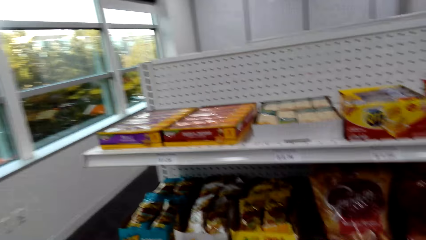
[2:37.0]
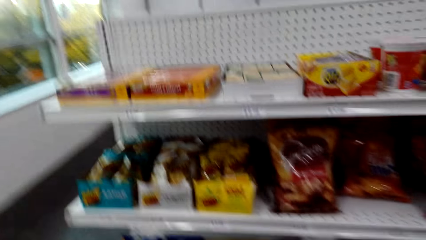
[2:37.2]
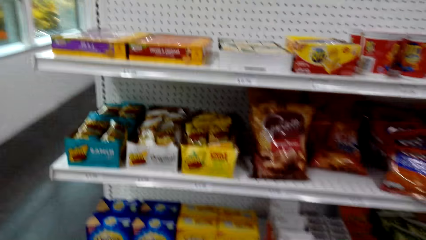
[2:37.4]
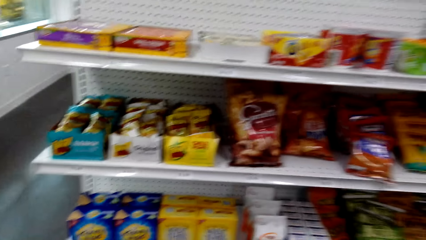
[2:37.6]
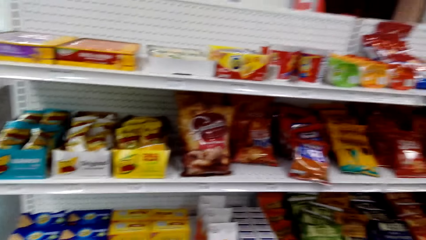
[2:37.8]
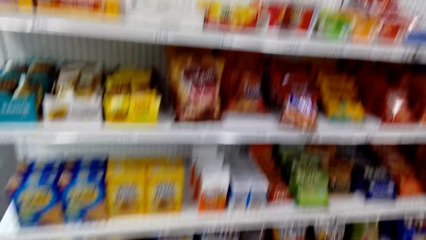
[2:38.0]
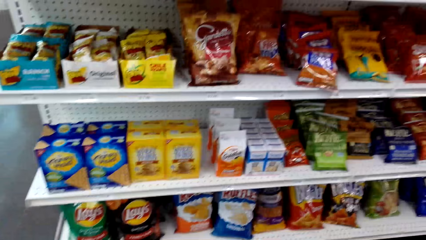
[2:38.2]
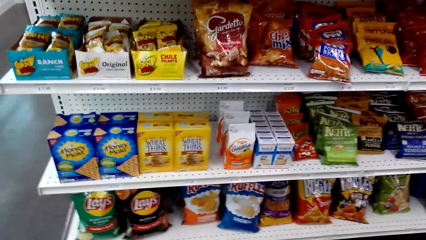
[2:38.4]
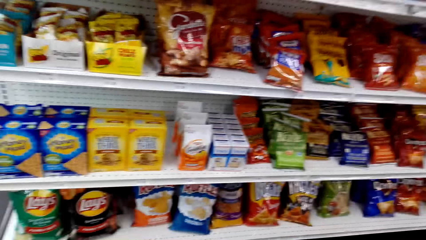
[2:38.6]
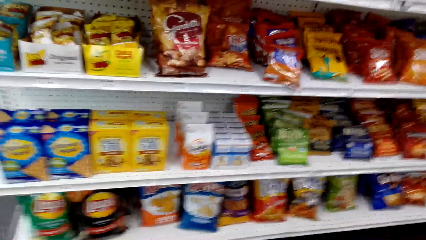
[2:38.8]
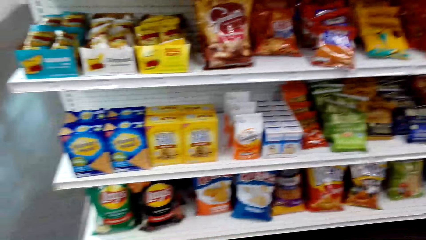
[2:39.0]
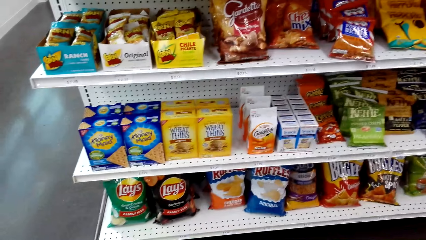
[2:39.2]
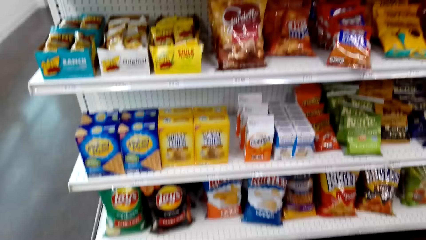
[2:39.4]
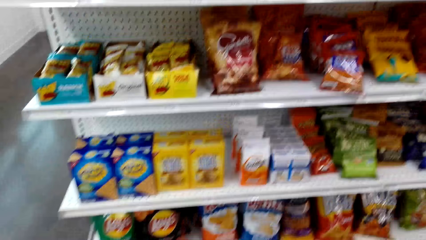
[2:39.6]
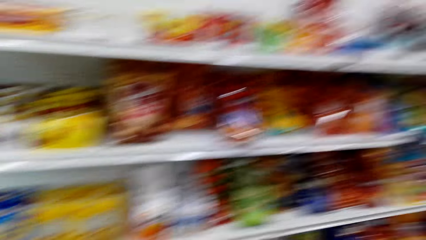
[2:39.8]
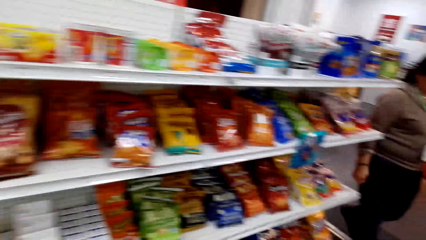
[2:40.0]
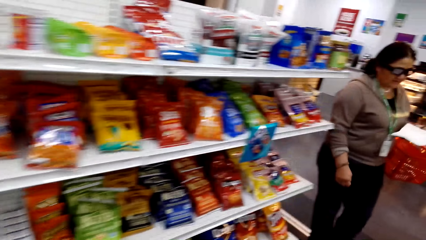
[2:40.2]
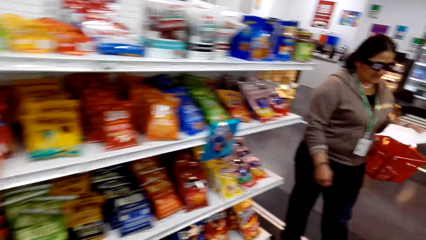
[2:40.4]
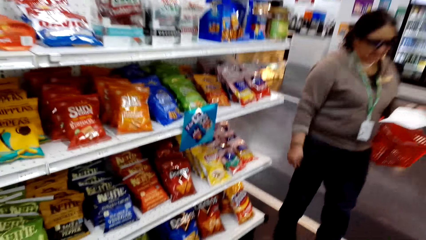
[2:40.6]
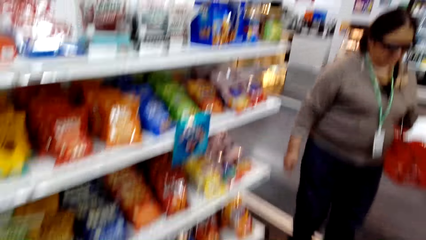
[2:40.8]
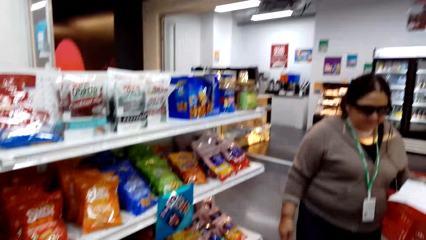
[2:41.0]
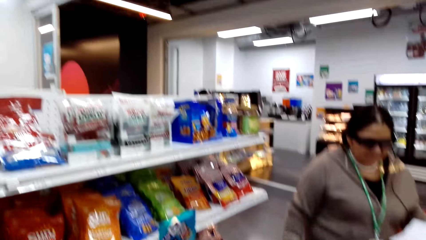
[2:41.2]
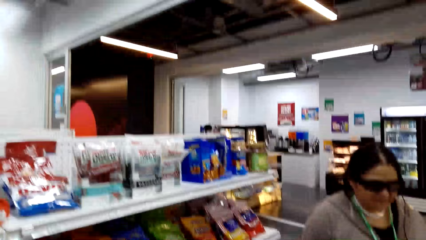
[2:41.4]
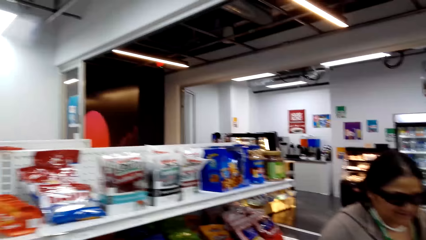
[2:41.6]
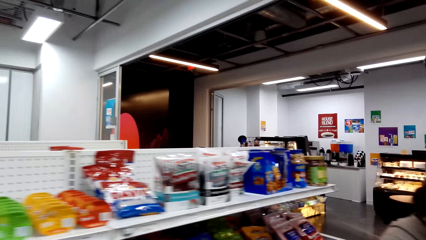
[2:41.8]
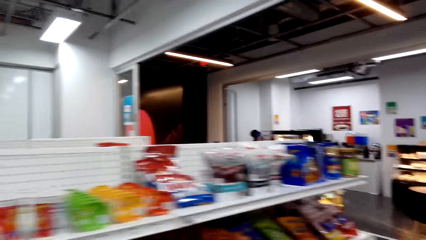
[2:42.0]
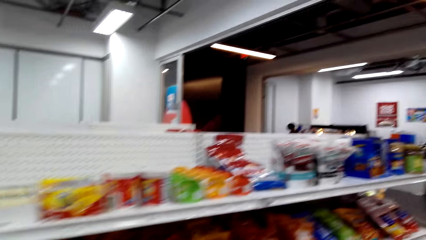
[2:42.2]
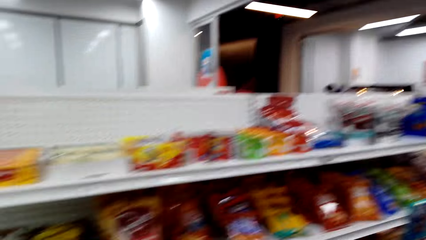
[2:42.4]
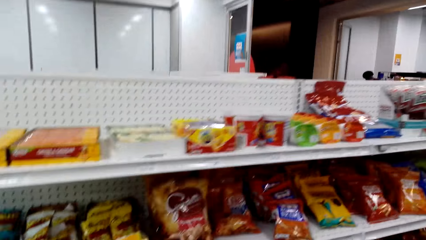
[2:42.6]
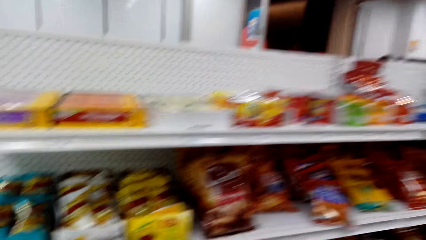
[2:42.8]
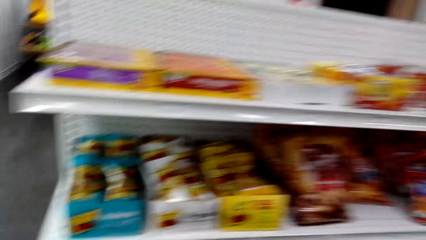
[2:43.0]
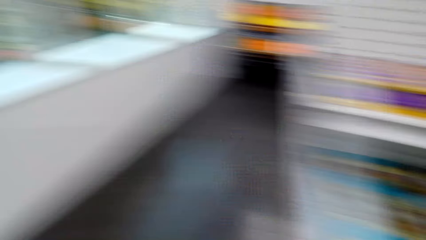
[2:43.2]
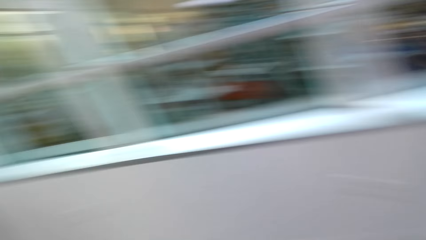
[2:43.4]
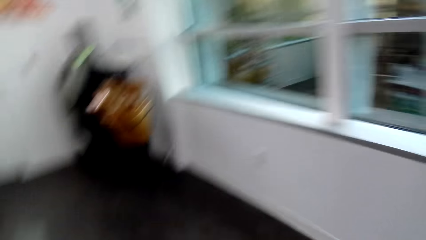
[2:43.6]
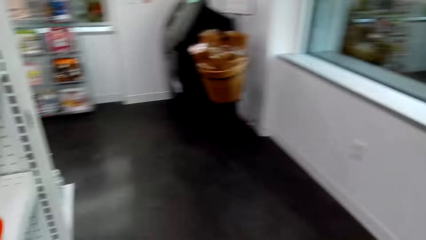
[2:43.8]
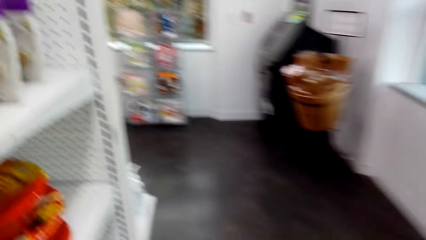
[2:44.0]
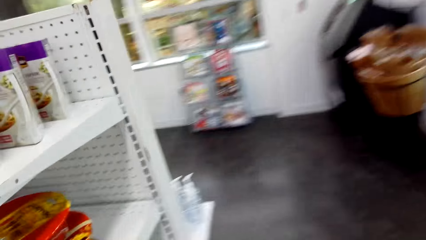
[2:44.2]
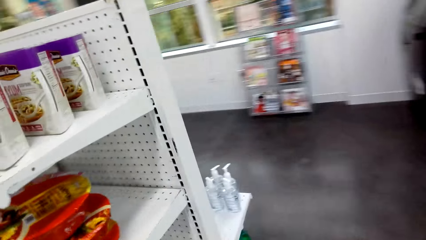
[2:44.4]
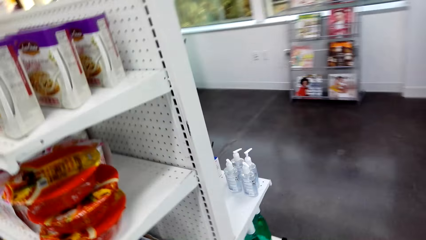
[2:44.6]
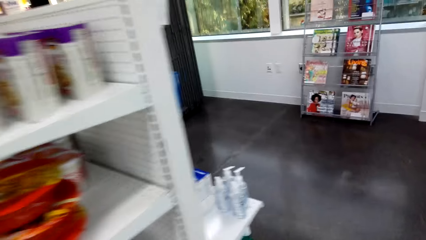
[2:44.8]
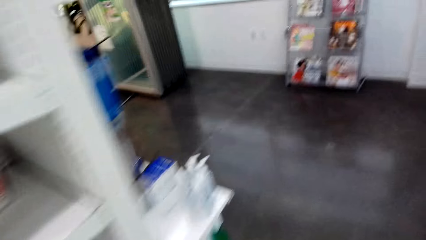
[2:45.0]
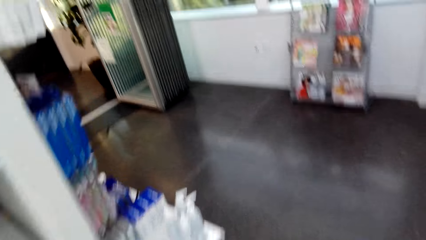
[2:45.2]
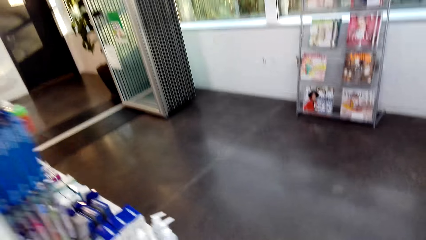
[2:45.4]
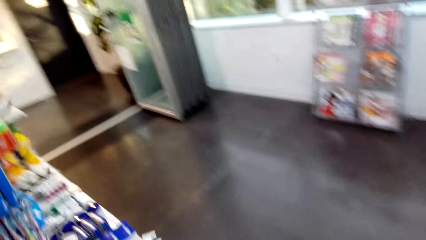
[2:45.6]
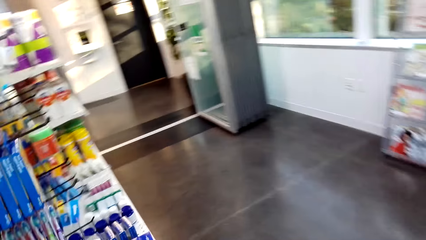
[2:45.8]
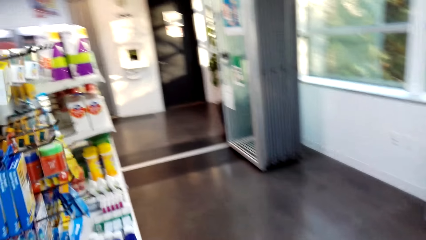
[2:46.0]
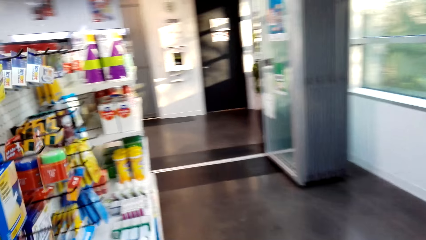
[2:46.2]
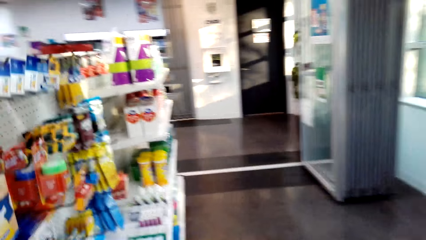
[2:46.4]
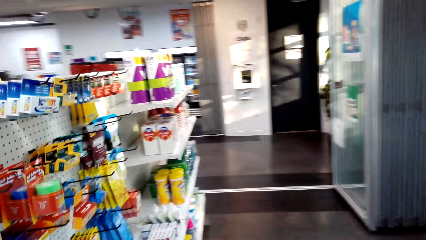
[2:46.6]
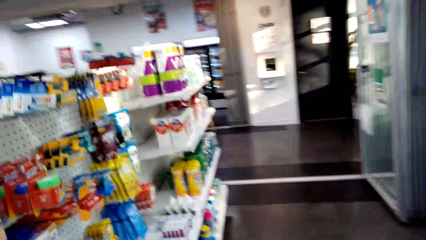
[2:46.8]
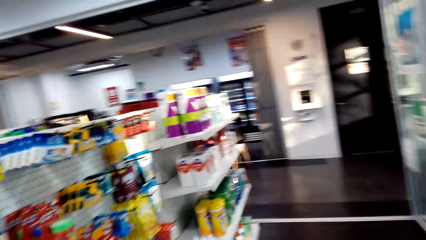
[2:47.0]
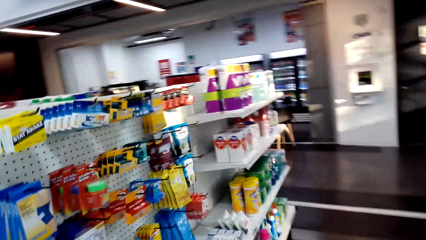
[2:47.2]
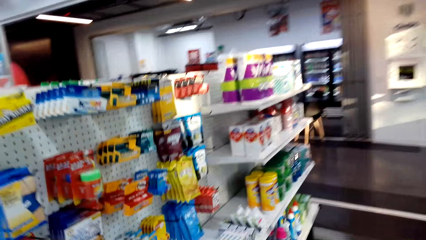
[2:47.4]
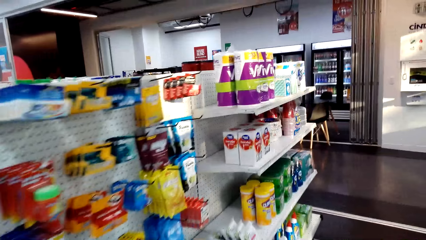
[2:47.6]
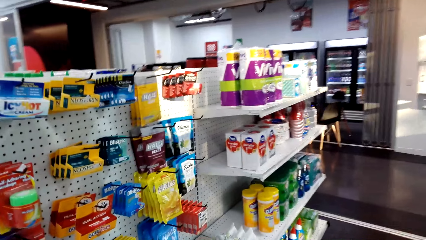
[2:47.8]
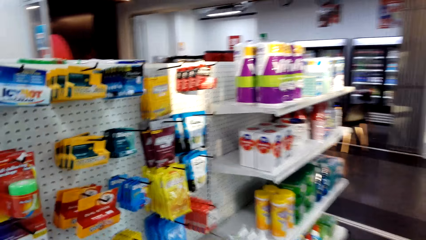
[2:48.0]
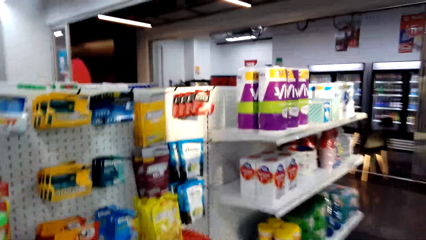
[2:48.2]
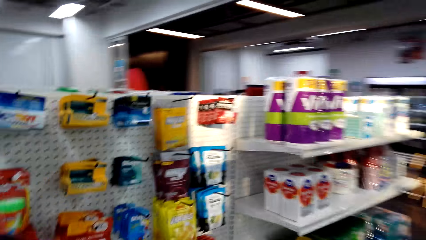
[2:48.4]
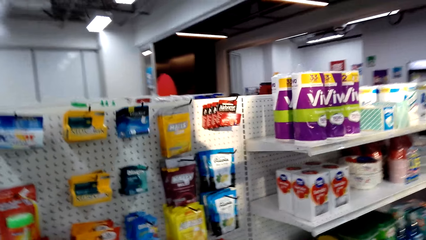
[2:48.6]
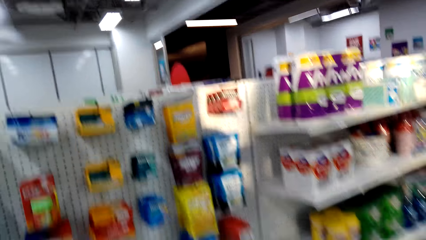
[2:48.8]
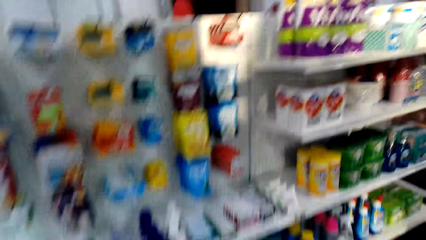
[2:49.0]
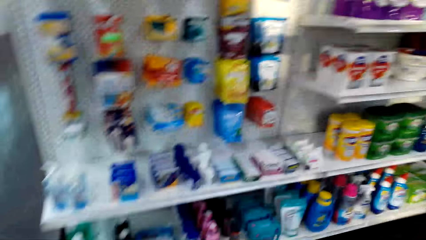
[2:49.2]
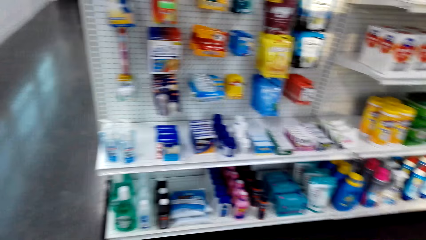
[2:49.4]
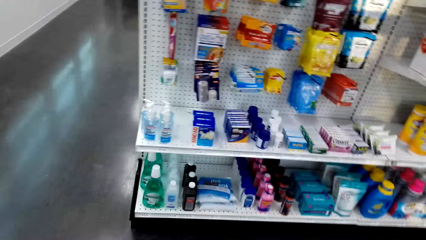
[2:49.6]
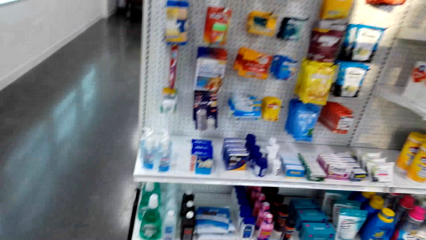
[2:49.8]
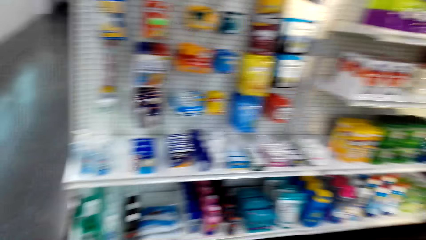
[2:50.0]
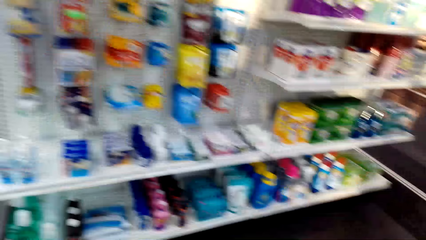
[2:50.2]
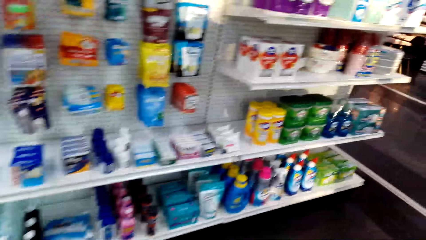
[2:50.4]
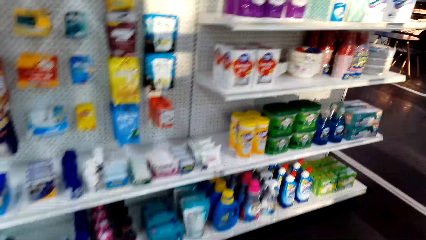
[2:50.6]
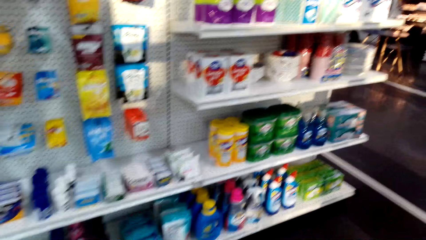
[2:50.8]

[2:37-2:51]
The camera wearer walks around the supermarket.

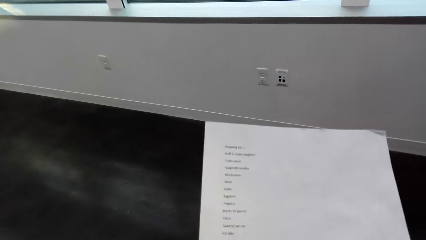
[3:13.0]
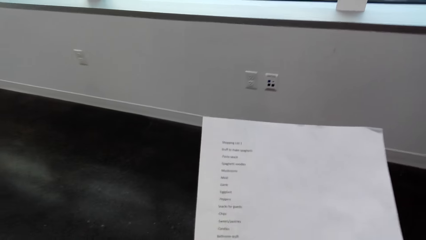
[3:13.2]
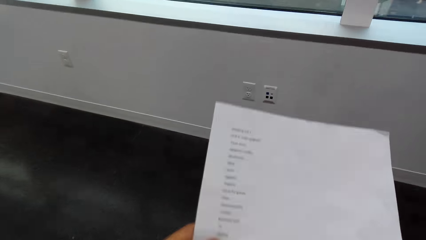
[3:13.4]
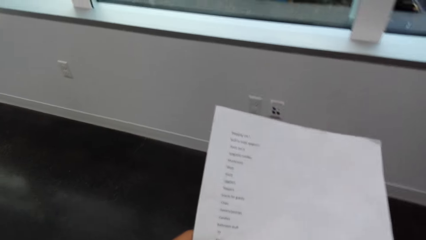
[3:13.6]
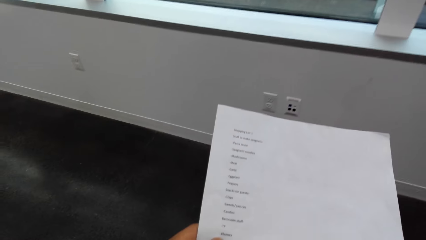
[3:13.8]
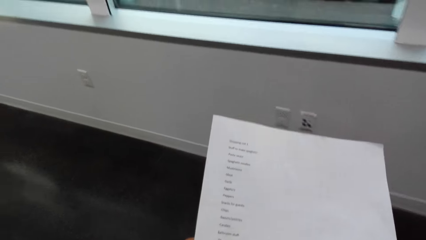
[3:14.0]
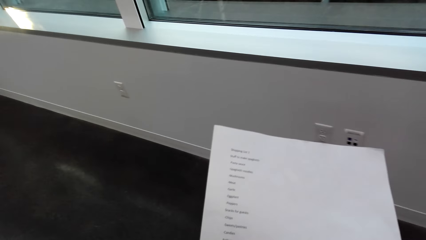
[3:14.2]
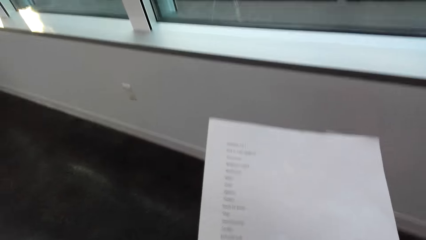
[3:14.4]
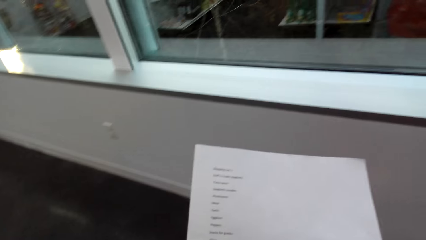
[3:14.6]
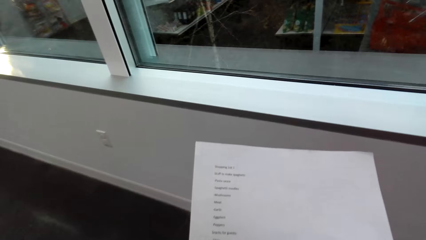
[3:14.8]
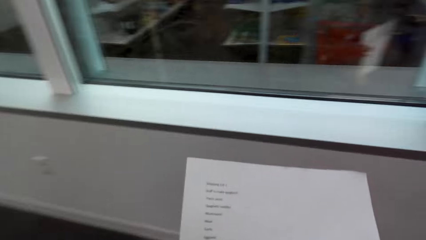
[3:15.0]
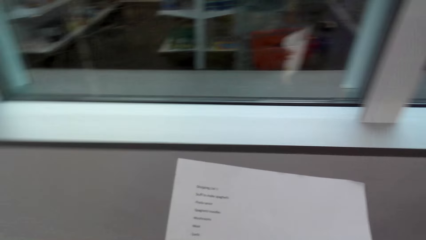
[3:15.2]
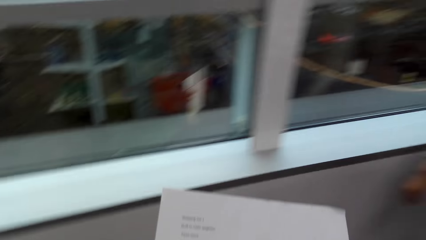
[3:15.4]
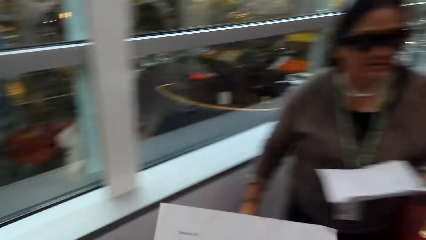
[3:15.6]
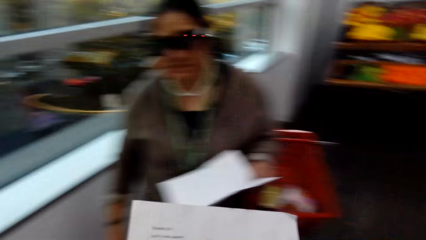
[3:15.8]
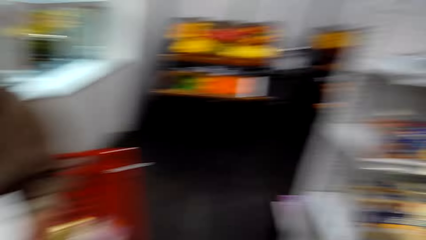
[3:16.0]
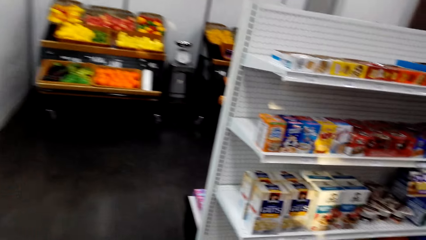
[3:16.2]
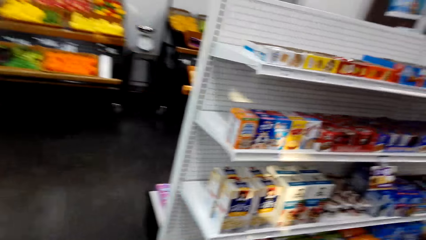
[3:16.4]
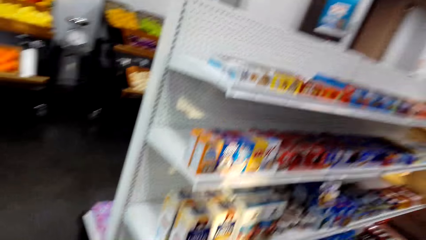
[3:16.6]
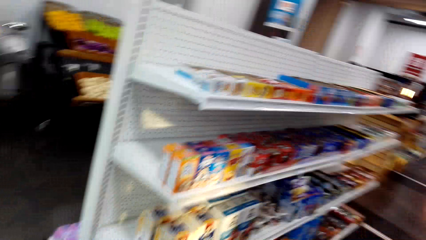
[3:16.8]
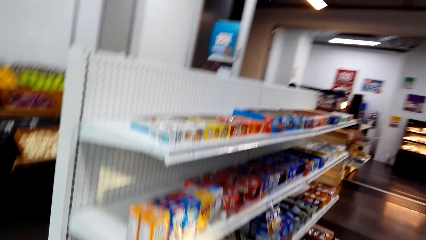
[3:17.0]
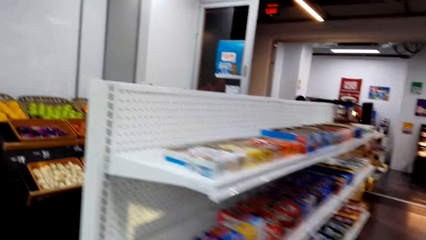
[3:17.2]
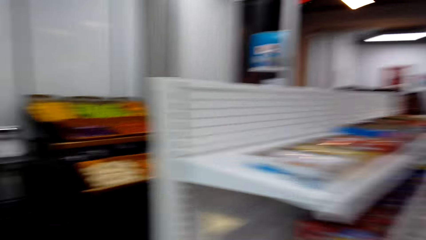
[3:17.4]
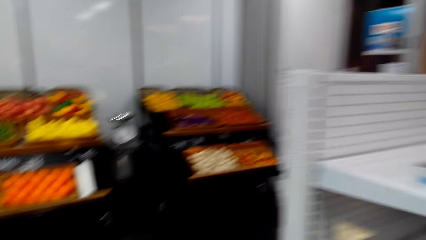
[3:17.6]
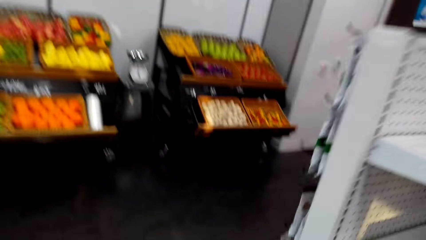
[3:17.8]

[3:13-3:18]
The camera wearer reads the piece of paper.
